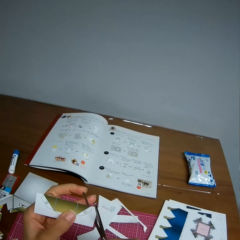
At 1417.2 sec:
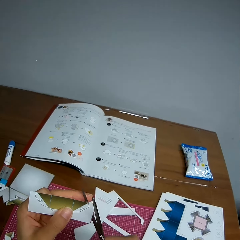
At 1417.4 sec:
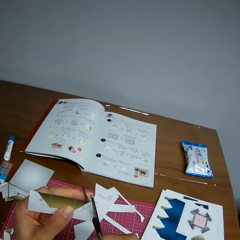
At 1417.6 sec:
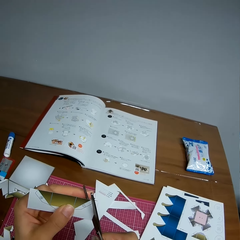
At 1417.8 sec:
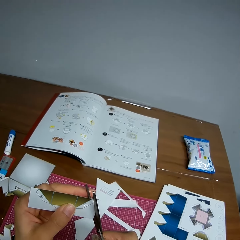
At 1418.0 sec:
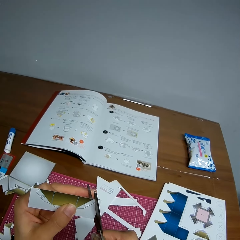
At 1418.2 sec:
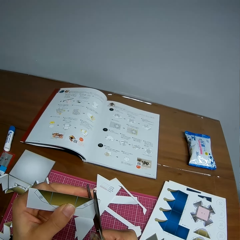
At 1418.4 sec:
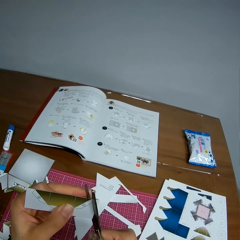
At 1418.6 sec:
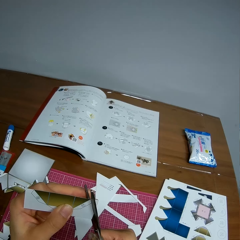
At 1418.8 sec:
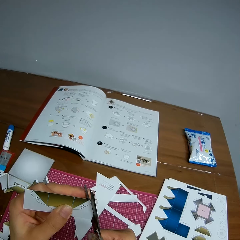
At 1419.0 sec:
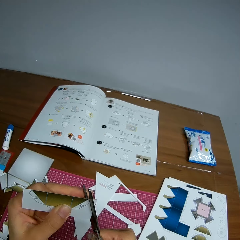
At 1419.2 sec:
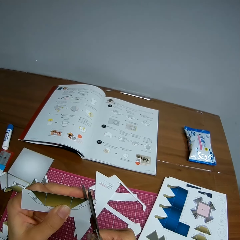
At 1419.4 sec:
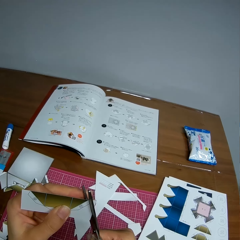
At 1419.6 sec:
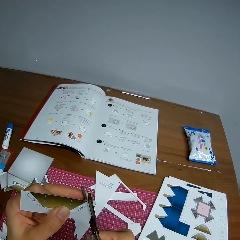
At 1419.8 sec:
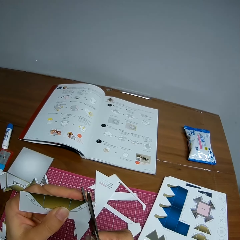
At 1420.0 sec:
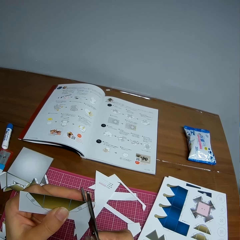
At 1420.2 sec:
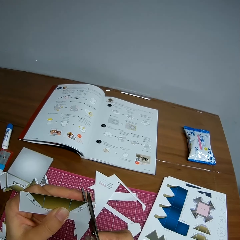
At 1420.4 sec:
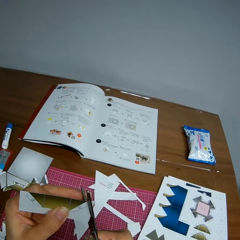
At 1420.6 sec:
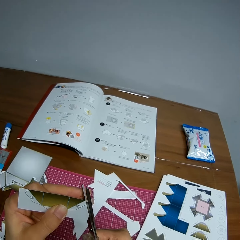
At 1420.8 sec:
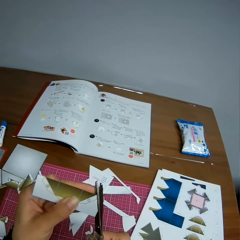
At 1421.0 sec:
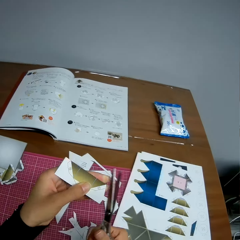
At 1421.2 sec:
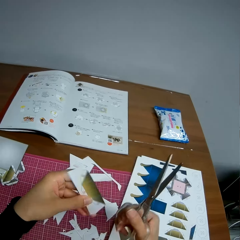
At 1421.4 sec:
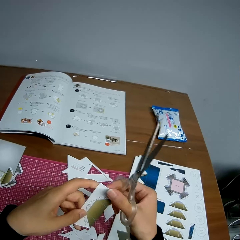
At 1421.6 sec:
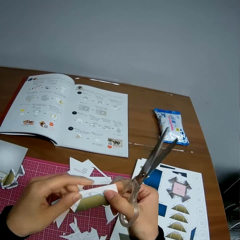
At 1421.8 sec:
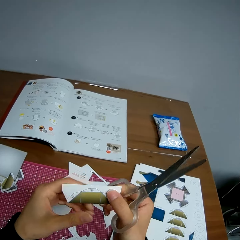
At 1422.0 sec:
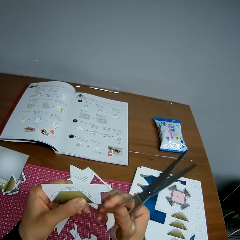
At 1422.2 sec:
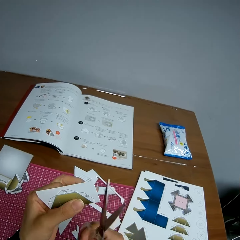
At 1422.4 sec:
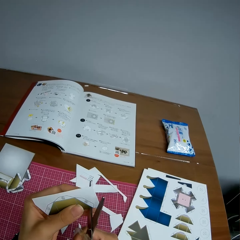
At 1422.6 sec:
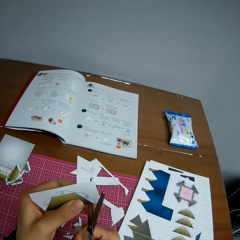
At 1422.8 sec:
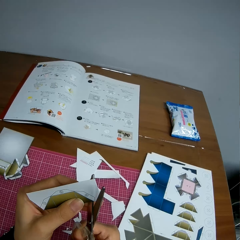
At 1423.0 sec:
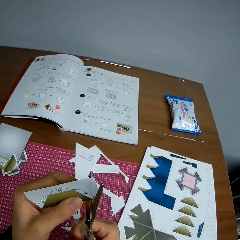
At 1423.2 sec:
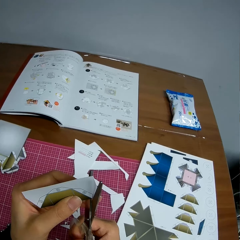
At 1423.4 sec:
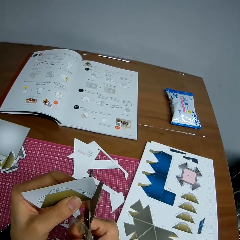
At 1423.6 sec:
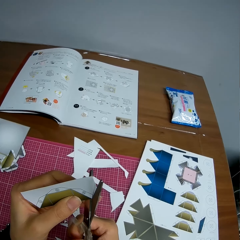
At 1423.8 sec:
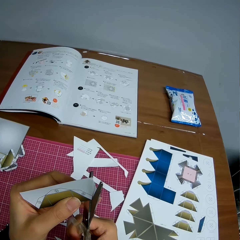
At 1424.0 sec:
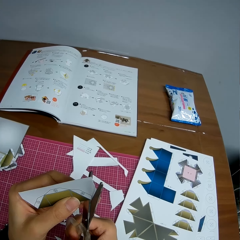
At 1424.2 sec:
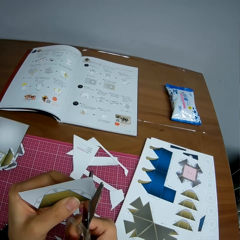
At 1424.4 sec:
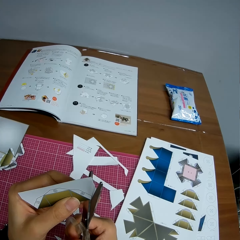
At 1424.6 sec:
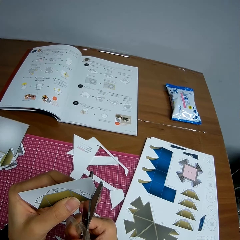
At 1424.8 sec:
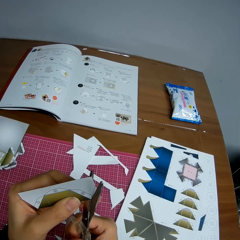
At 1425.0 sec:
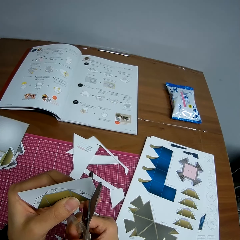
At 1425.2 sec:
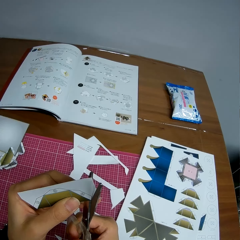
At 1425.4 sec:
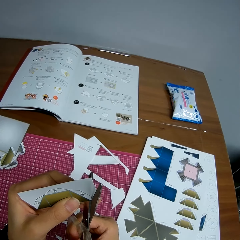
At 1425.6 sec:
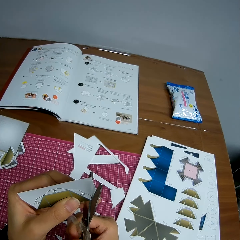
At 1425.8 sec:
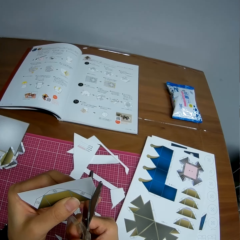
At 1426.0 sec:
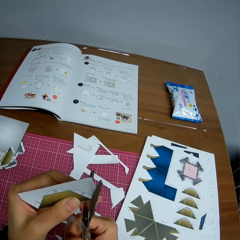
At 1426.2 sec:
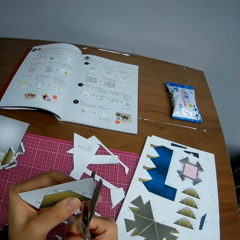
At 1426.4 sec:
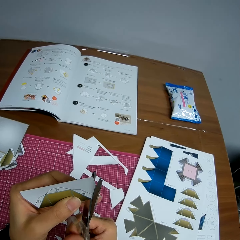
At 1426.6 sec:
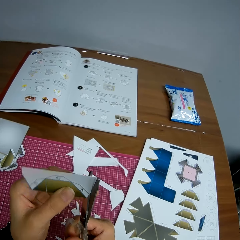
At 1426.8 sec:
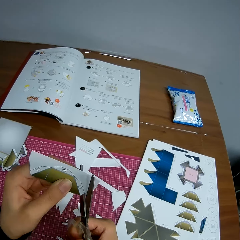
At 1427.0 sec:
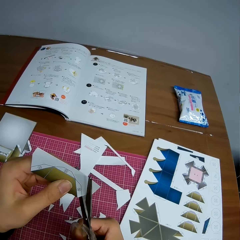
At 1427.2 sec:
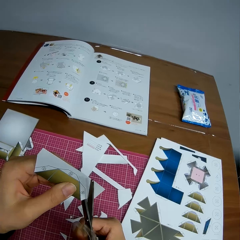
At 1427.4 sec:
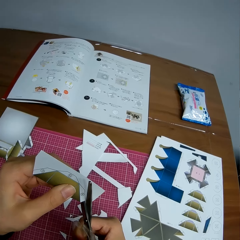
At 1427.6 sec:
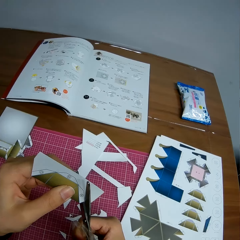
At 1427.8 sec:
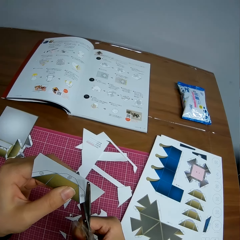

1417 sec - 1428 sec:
The camera wearer cuts the edge of the crafting paper with scissors. They turn the paper around and cut the paper with the scissors.

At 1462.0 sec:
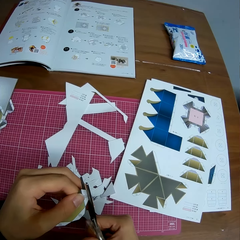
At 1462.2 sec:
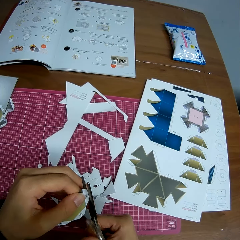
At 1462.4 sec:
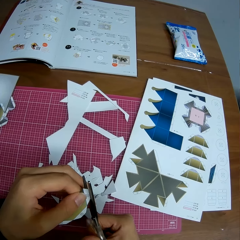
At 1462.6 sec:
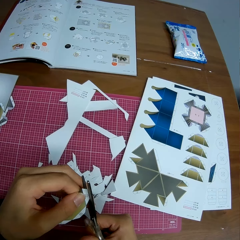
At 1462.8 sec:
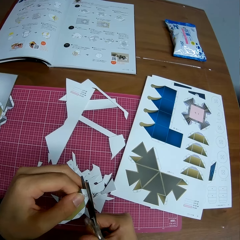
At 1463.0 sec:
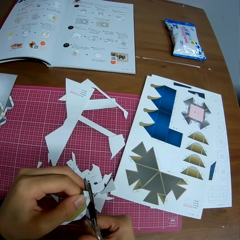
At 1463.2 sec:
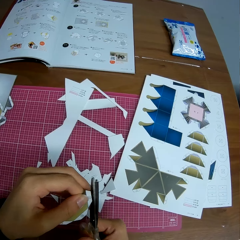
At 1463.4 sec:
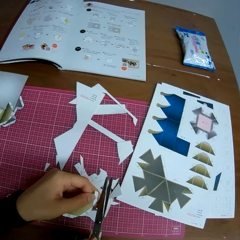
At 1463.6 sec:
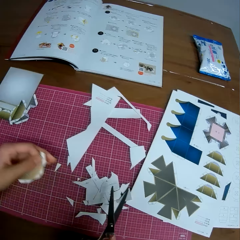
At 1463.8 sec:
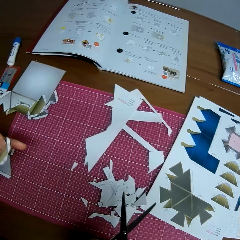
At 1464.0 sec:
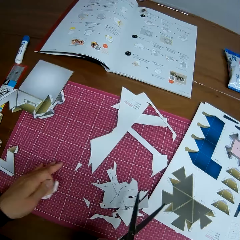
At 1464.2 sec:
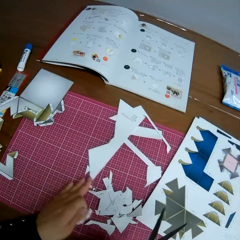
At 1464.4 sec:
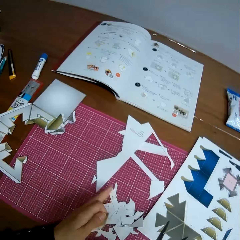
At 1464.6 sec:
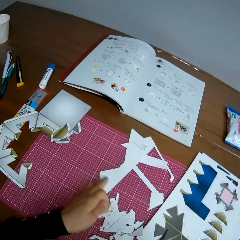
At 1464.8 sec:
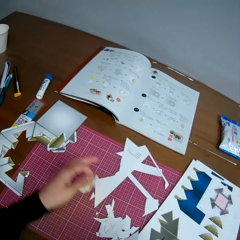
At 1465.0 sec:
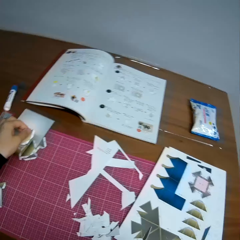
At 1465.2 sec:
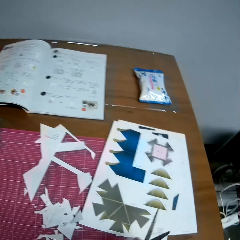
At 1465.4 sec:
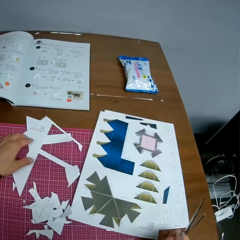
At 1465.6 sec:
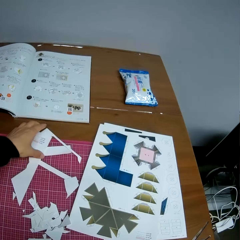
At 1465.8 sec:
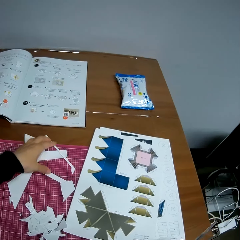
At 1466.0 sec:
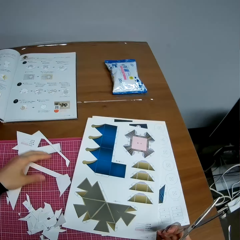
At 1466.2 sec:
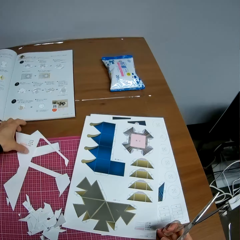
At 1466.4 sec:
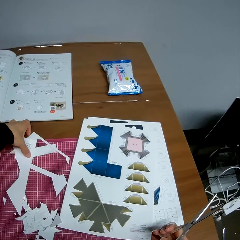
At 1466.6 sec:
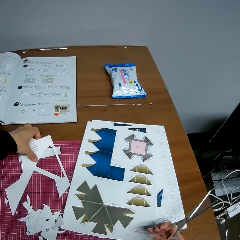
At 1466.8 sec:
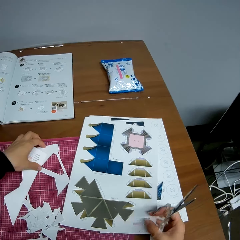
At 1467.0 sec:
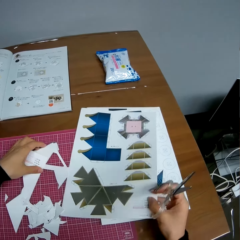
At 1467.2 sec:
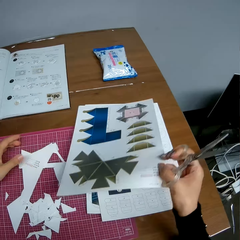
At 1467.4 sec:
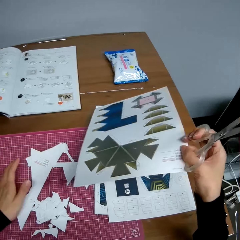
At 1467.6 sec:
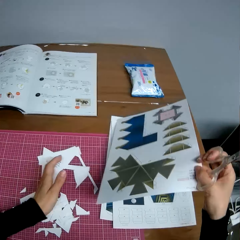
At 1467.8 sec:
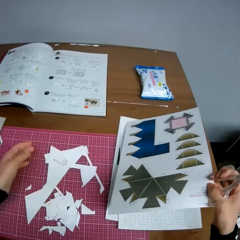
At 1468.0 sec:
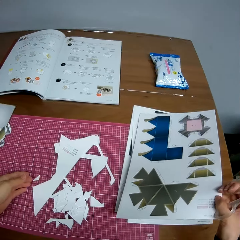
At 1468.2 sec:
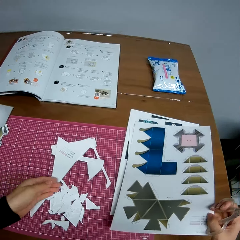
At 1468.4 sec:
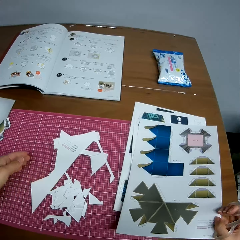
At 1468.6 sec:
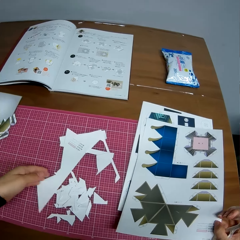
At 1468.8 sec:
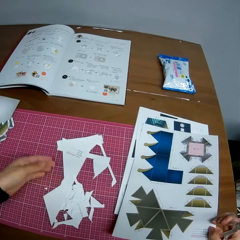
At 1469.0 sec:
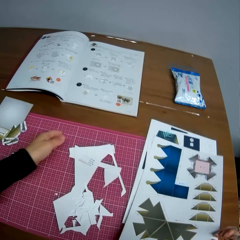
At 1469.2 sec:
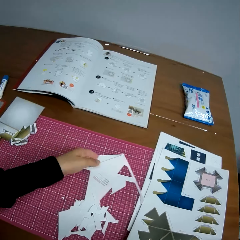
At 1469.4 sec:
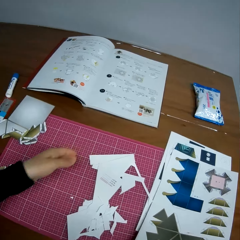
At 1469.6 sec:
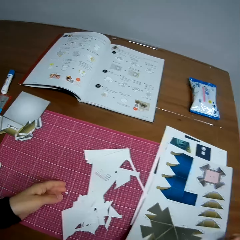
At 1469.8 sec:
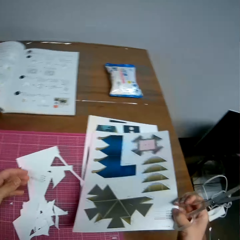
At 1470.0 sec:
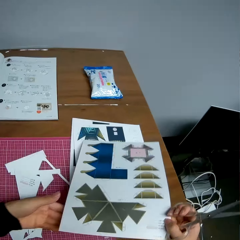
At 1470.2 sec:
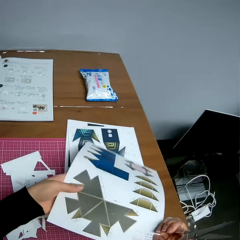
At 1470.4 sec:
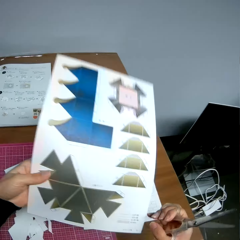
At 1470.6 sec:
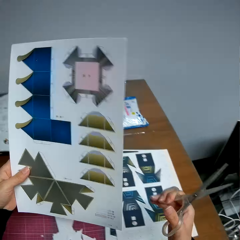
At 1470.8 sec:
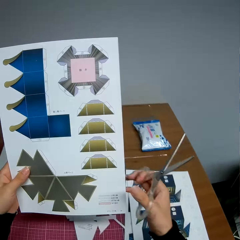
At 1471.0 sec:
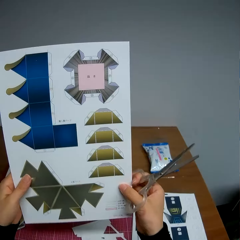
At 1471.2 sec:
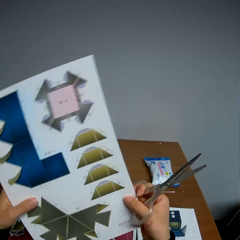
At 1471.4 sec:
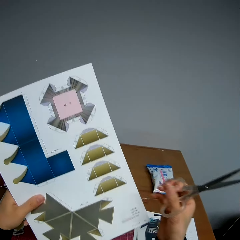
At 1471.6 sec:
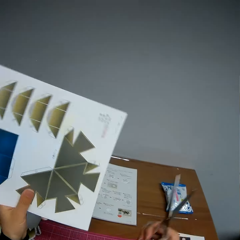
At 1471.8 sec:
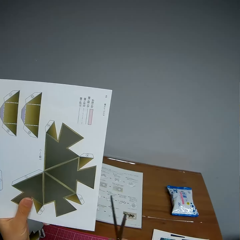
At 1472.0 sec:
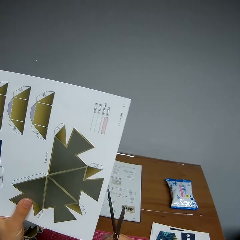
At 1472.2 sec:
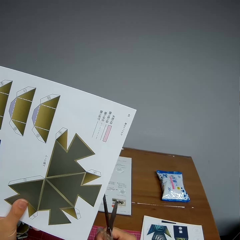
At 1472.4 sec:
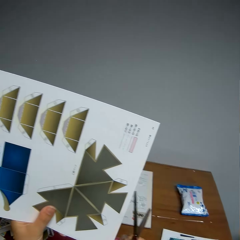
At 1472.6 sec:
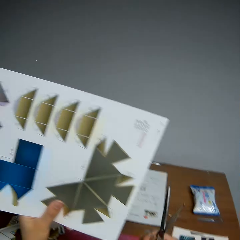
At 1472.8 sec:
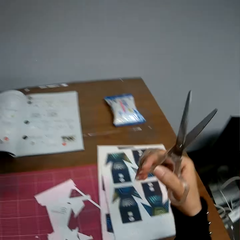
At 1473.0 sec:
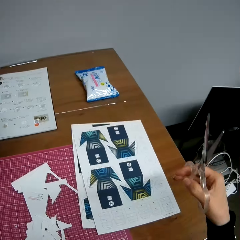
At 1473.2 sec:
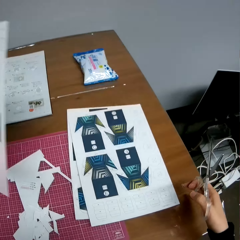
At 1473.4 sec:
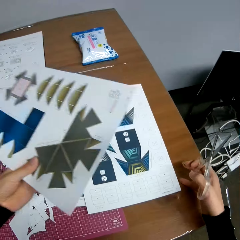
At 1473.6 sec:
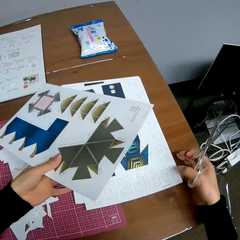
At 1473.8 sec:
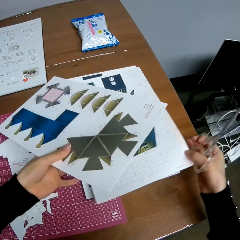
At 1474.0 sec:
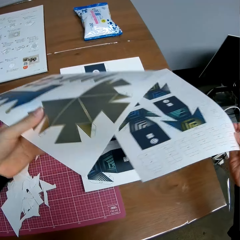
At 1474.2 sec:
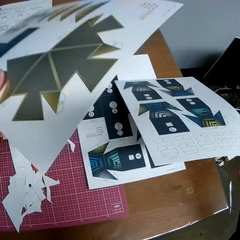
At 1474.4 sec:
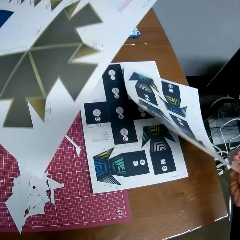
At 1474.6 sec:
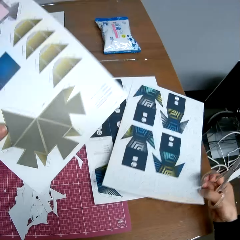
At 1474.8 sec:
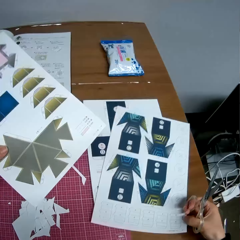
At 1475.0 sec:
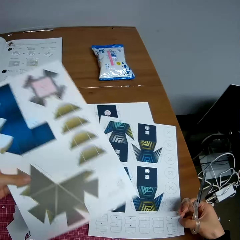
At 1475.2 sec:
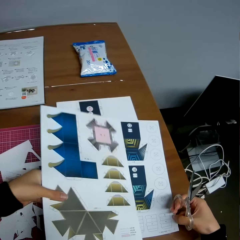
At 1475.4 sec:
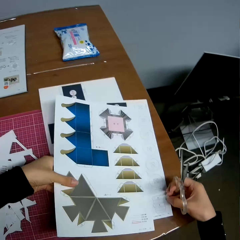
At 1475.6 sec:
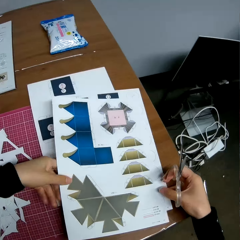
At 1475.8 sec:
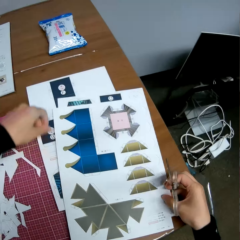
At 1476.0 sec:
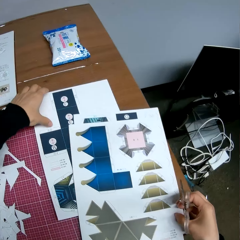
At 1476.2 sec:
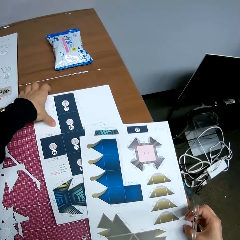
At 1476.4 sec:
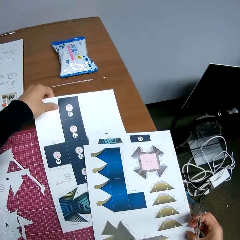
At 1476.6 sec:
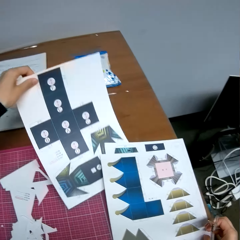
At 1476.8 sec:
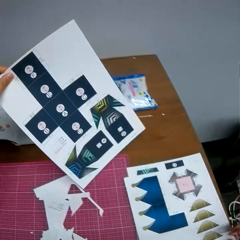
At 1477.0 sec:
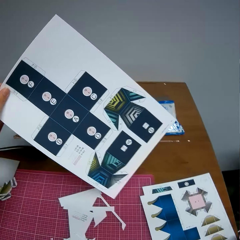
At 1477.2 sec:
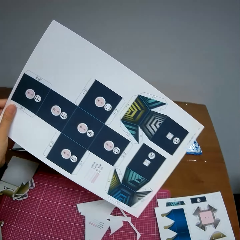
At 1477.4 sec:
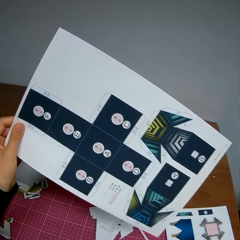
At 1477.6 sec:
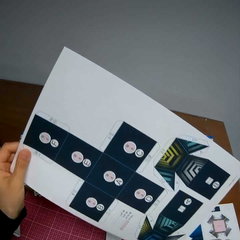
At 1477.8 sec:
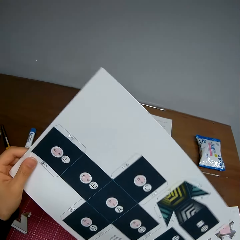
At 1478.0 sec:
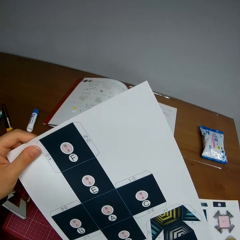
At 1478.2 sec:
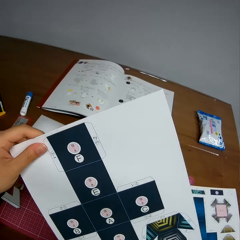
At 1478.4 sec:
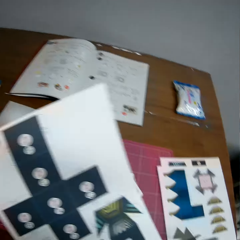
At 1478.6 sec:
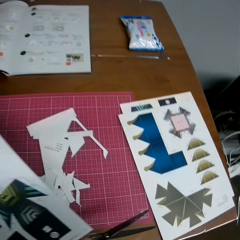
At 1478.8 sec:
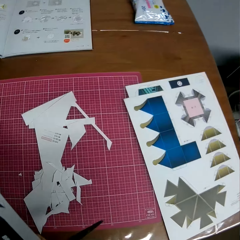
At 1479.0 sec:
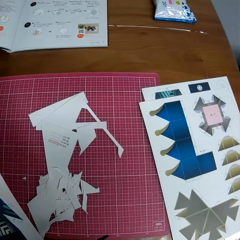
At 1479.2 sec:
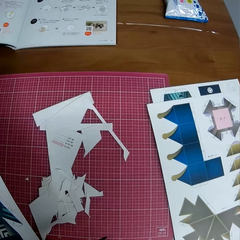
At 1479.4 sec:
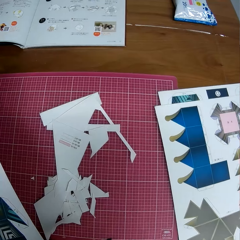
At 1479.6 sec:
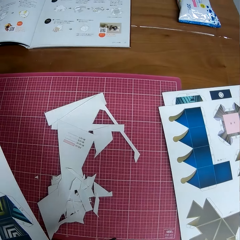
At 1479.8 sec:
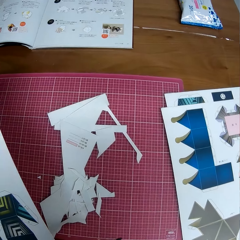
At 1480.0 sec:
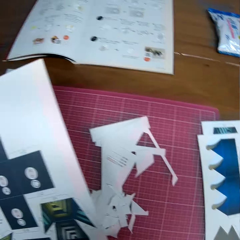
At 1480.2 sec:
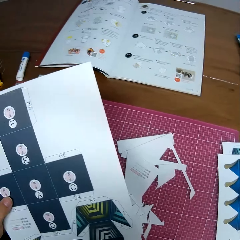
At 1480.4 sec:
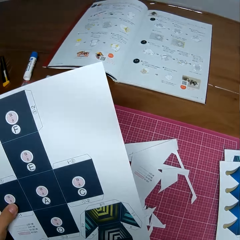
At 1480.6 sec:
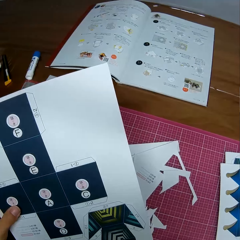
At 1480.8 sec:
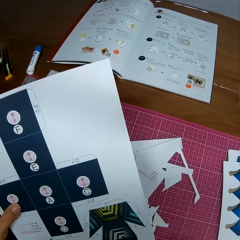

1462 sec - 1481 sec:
The camera wearer packs the pieces of paper on the table together with his left hand. He moves papers on the cutting mat. He puts the crafting paper on the cutting mat. He moves the papers on the cutting mat. He picks up another decoration crafting paper on the table with his right hand. He picks up another piece of decoration crafting paper on the table. He drops the paper on his left hand to his right hand. He picks up another piece of decoration crafting paper from the table with his left hand. He puts down the decoration crafting paper. He looks at the cutting mat.
